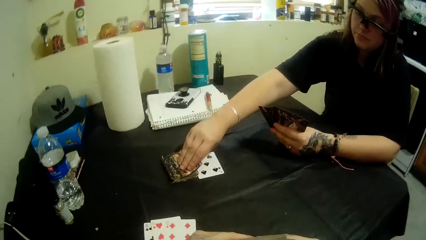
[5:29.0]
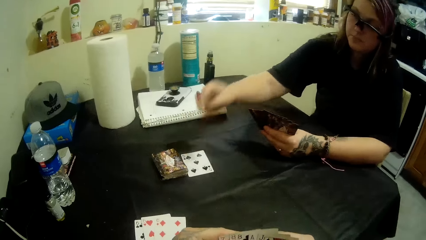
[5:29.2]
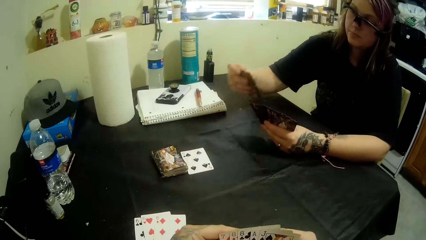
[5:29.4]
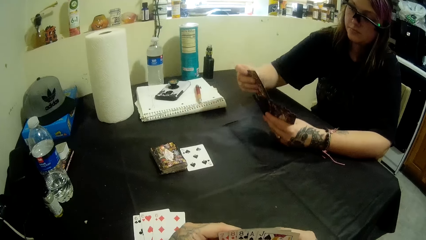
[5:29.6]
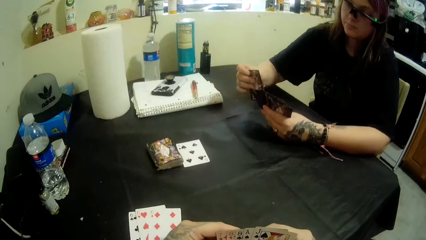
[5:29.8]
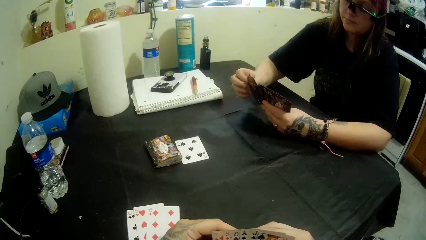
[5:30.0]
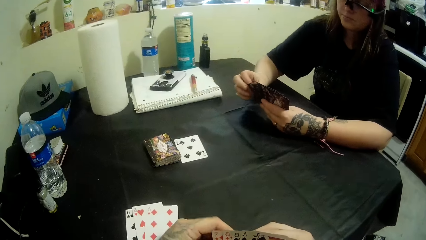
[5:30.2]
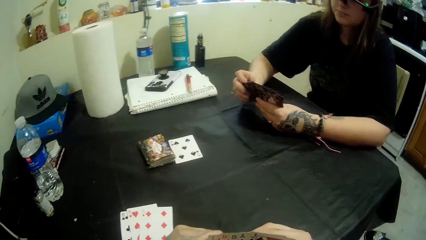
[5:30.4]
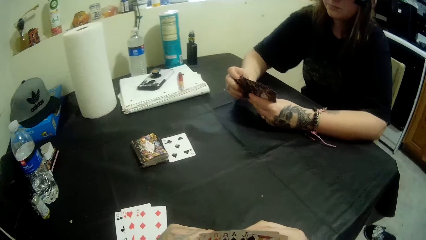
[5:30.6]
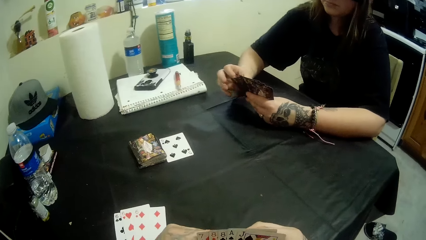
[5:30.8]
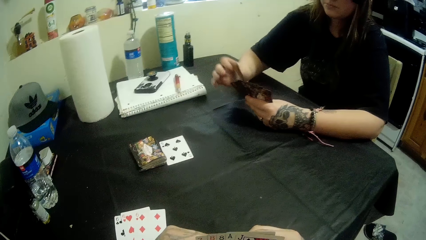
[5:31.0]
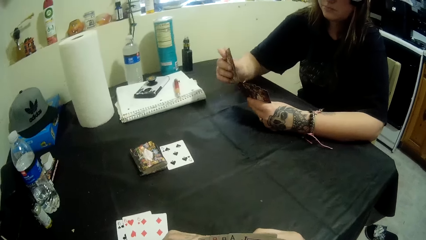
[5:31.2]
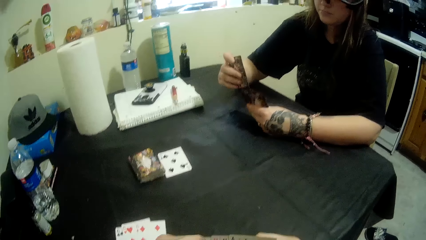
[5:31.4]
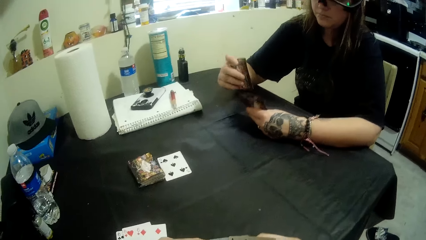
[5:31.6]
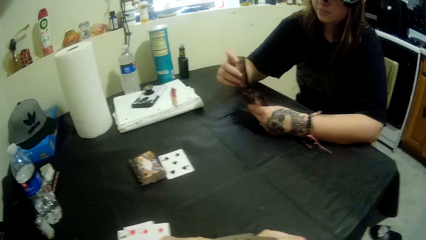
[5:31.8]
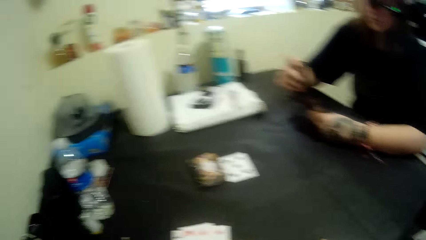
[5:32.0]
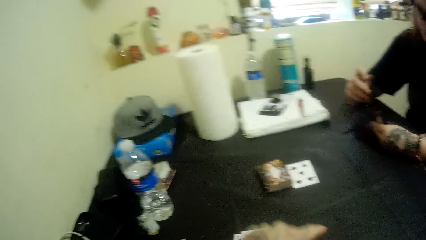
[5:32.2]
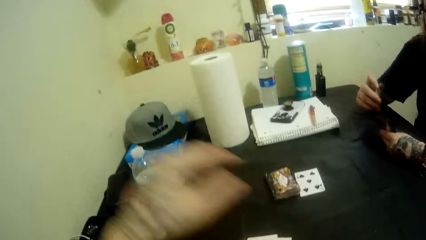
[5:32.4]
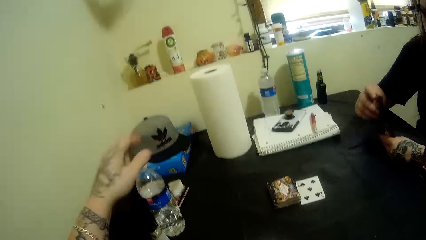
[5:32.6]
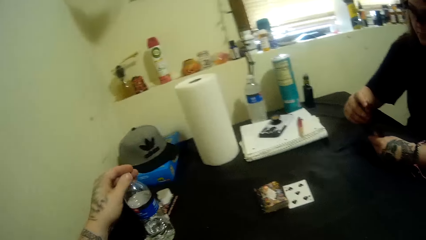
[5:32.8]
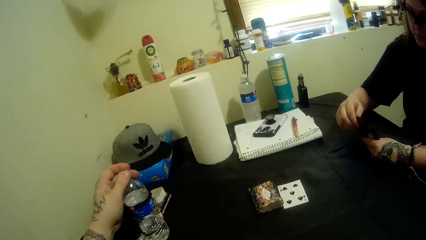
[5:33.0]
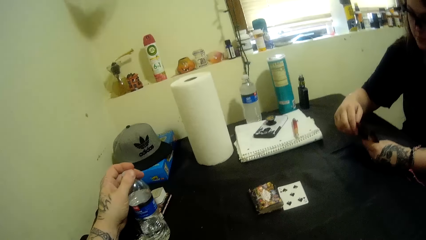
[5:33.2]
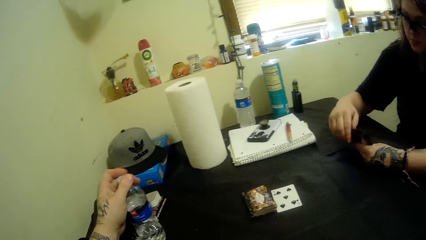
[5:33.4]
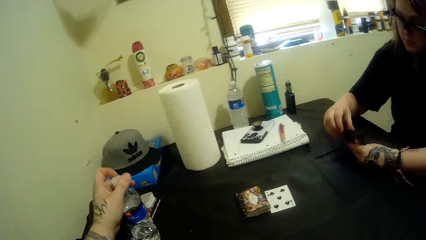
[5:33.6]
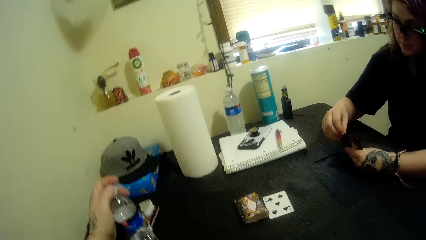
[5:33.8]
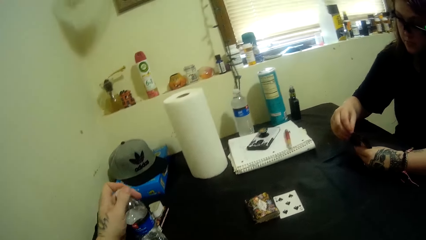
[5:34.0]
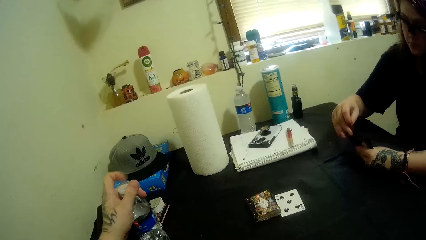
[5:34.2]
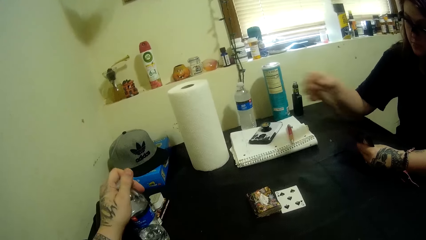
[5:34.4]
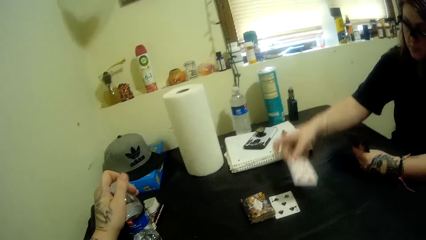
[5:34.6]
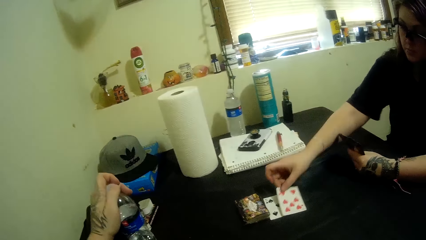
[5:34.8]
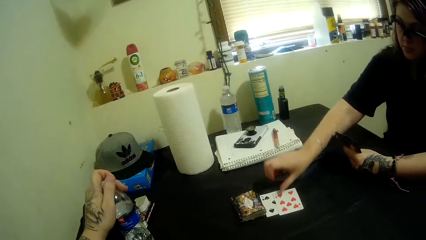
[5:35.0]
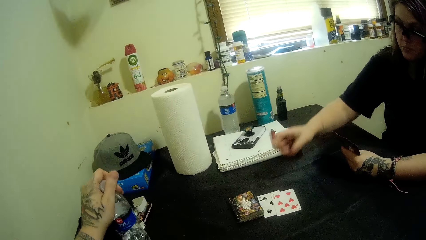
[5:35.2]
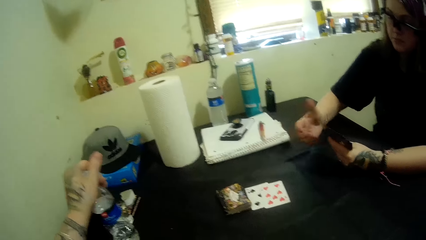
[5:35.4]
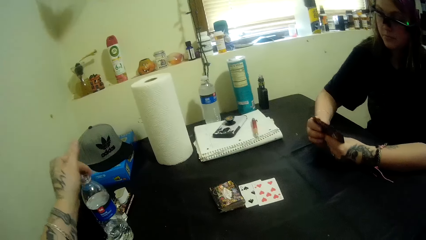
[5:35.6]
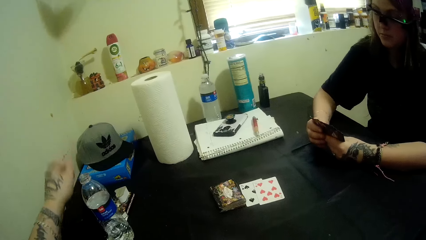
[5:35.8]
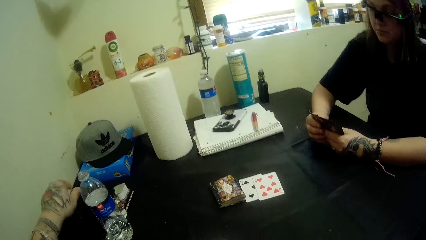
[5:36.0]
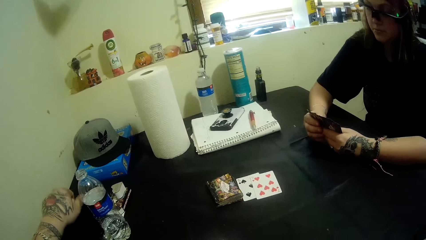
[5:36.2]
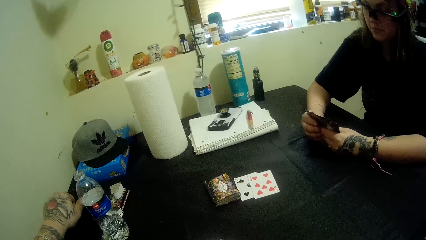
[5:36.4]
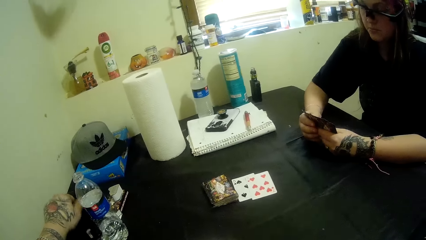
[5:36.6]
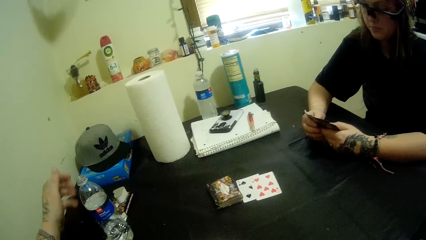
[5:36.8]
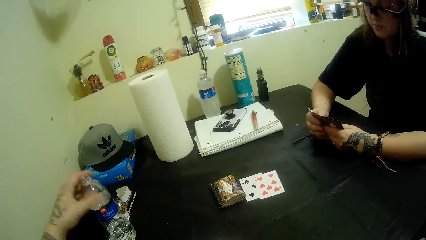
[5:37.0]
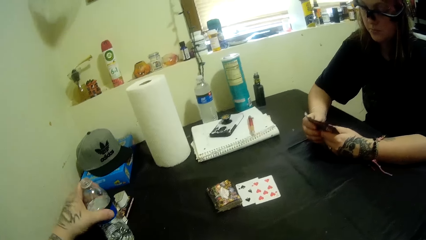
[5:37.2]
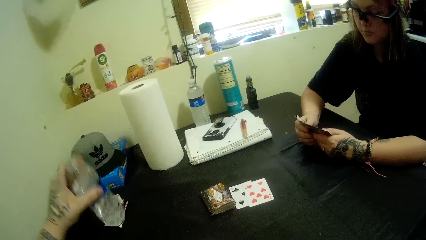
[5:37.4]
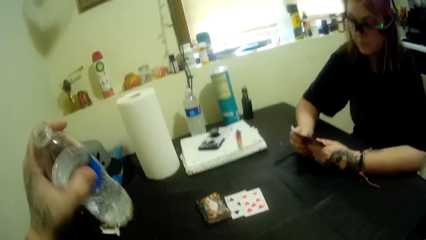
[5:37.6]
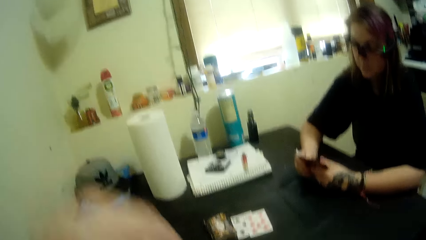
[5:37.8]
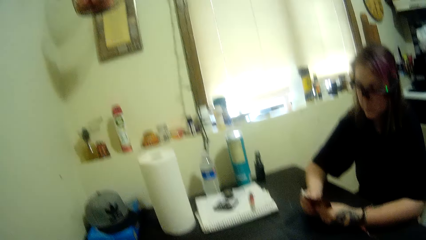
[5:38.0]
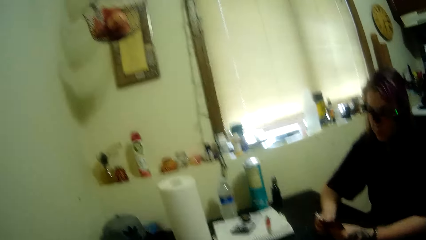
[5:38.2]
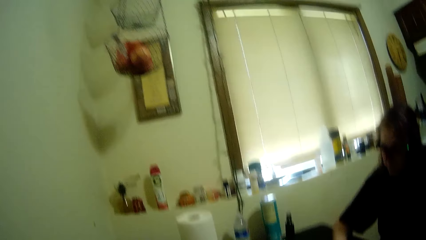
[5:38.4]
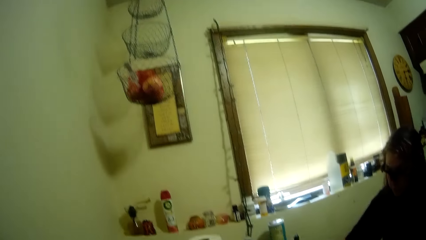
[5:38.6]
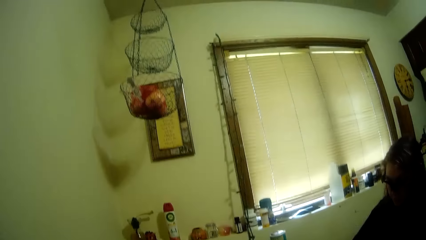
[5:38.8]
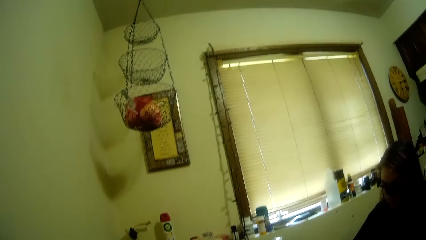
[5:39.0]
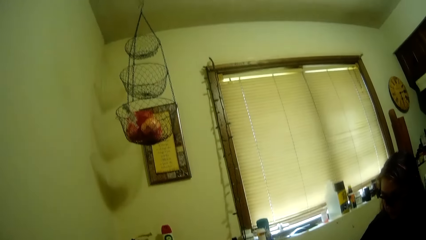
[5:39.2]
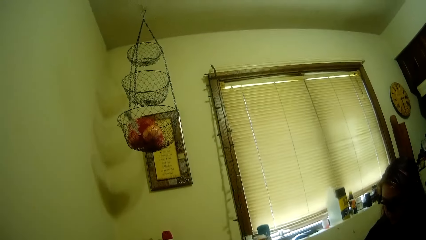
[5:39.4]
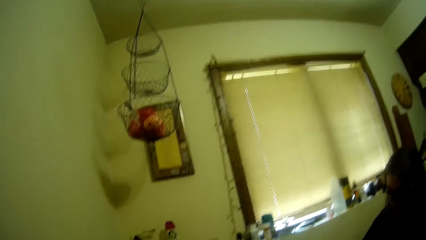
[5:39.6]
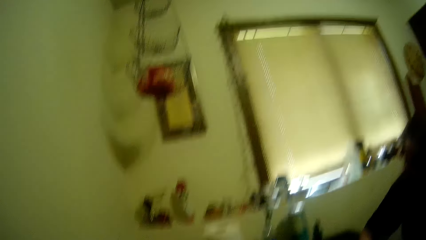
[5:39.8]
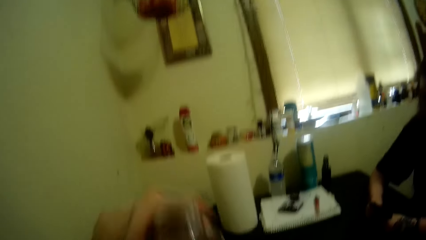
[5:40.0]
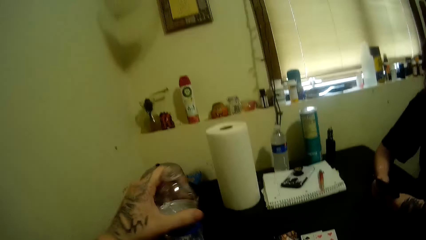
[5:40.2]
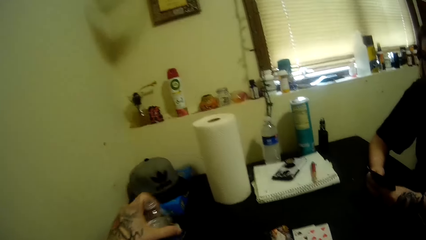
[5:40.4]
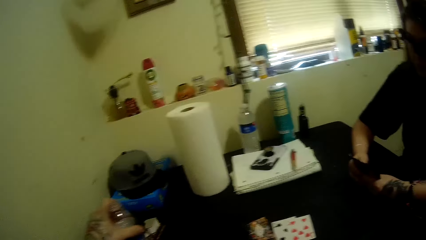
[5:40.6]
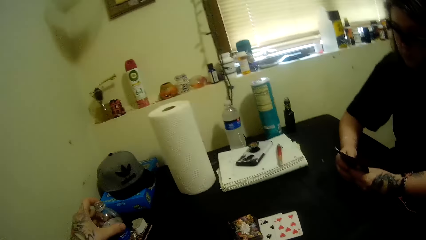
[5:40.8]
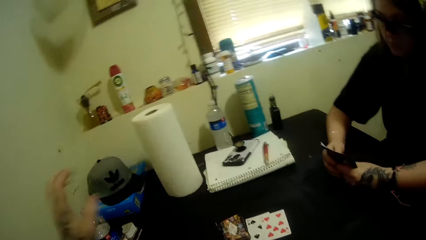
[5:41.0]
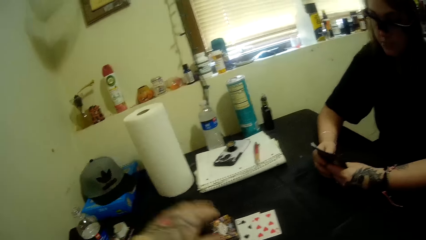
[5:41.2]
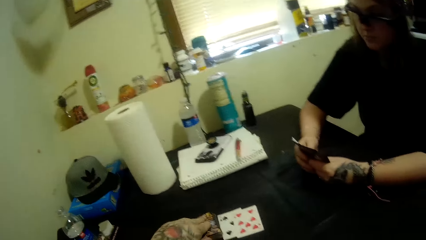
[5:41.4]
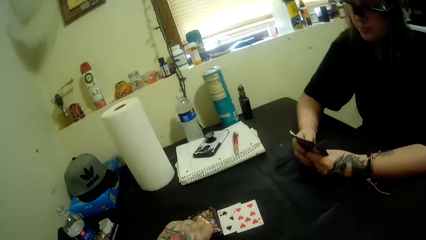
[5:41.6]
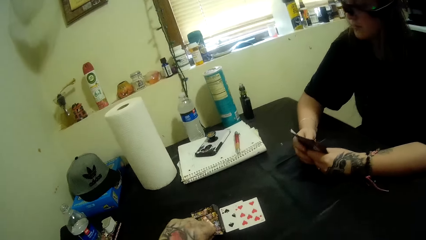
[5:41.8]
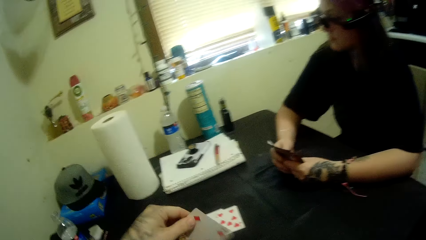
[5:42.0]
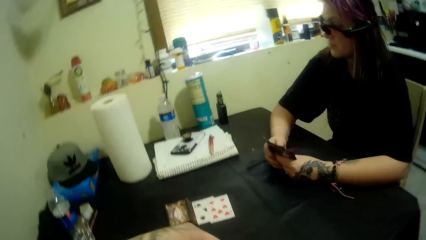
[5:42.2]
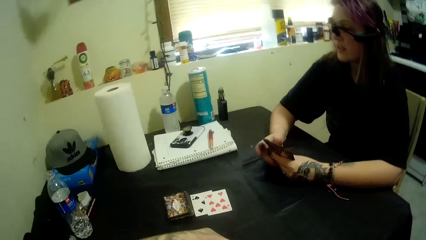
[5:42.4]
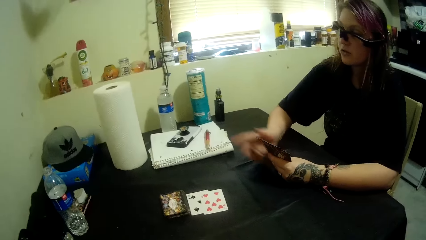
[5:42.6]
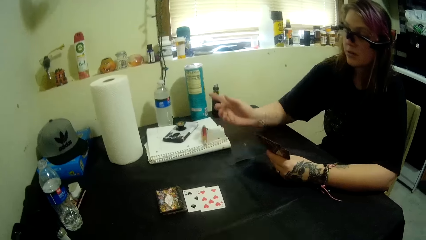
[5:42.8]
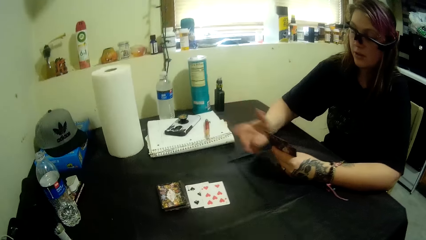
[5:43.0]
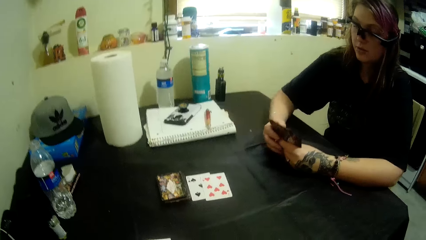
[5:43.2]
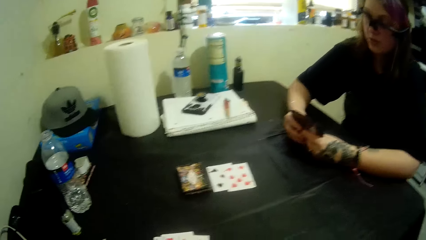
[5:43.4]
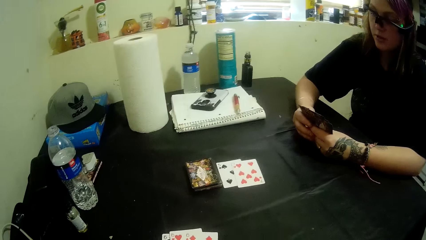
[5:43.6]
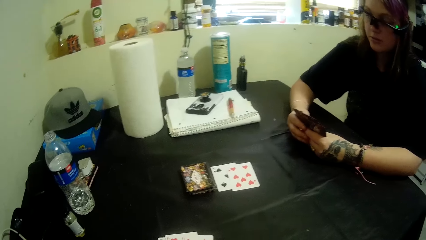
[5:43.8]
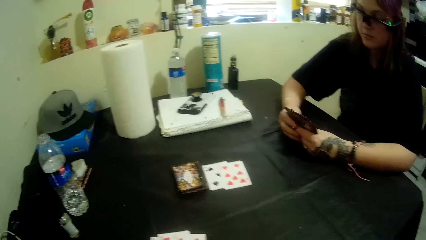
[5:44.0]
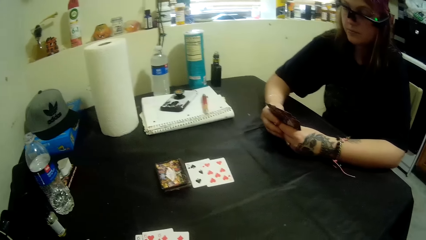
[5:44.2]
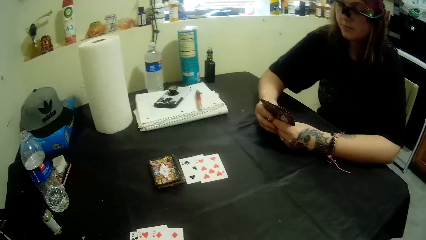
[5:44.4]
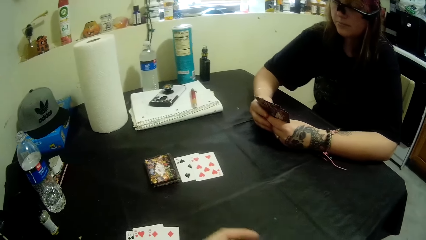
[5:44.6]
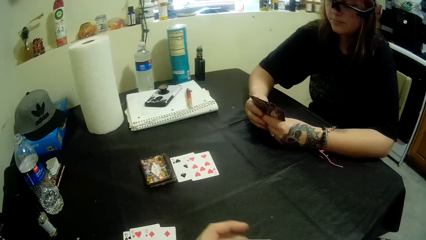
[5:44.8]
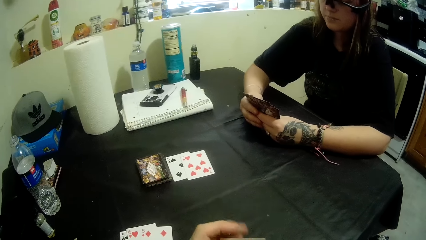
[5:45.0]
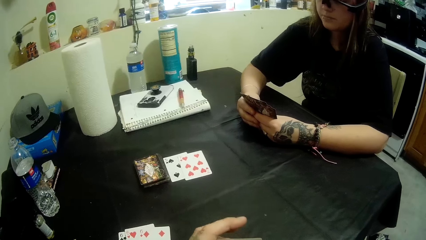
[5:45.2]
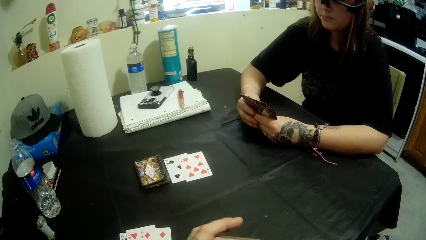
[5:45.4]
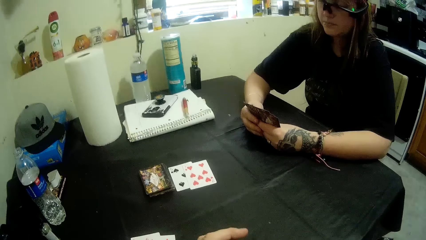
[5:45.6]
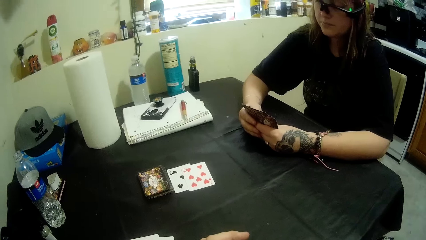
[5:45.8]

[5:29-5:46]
The woman picks up a card from the deck with her right hand. She adds the card with other cards in her right hand. The camera wearer opens a bottle on the table with his left hand. The woman places a card from the deck with her right hand. She holds the cards in her left hand with both hands. The camera wearer places the lid on the table. He picks up the bottle from the table with his left hand. He drinks from the bottle. He drops the bottle on the table with his left hand. He picks up a card from the table with his left hand.
